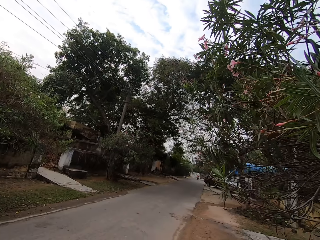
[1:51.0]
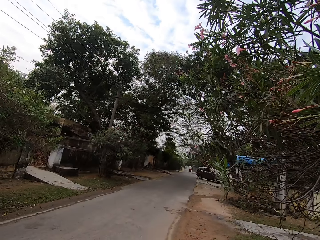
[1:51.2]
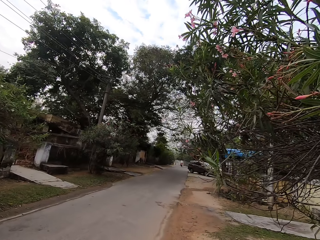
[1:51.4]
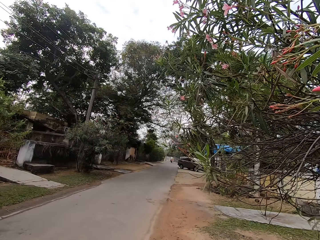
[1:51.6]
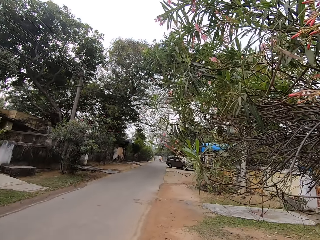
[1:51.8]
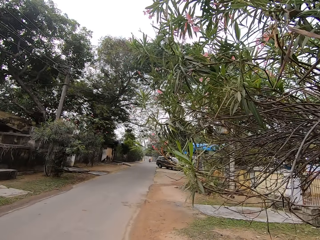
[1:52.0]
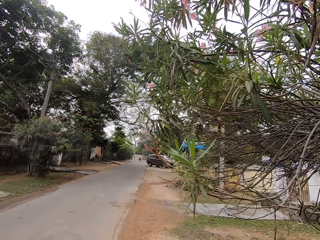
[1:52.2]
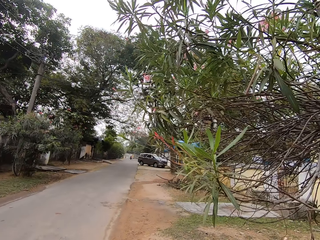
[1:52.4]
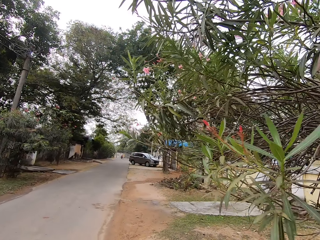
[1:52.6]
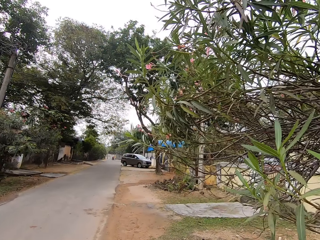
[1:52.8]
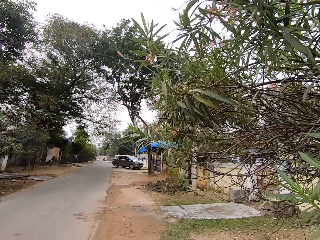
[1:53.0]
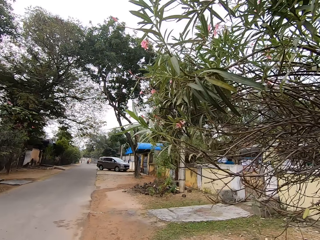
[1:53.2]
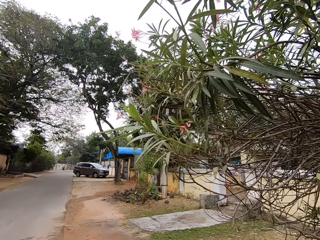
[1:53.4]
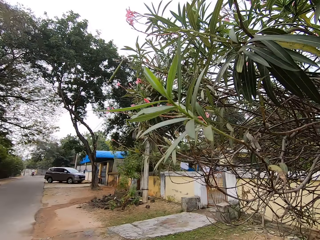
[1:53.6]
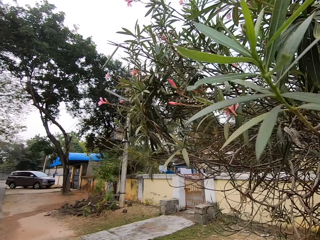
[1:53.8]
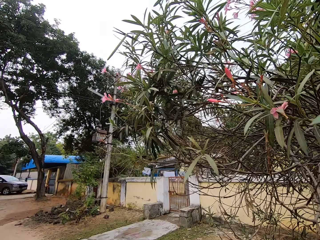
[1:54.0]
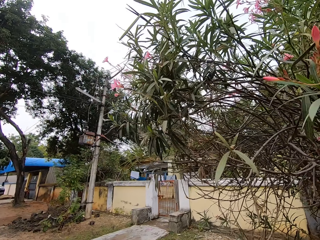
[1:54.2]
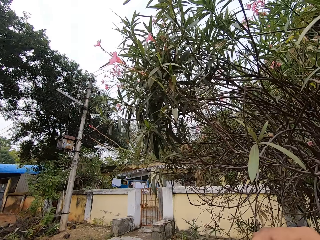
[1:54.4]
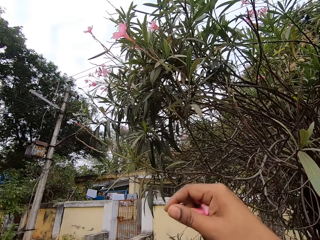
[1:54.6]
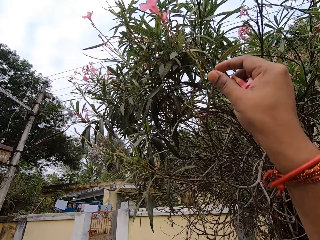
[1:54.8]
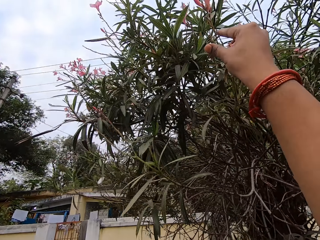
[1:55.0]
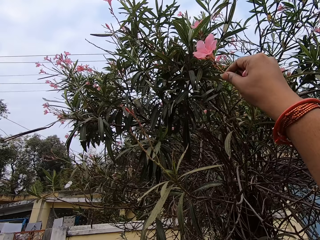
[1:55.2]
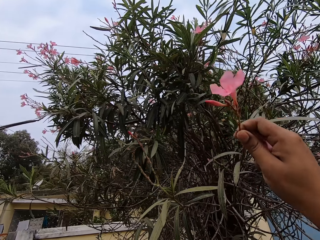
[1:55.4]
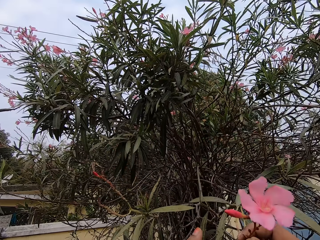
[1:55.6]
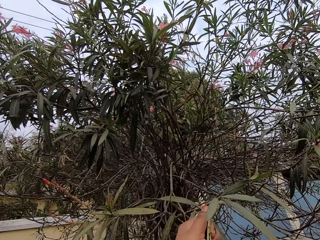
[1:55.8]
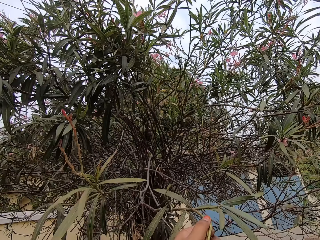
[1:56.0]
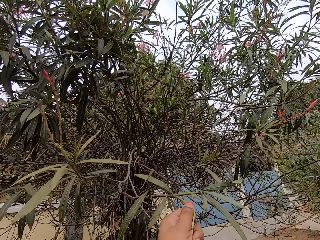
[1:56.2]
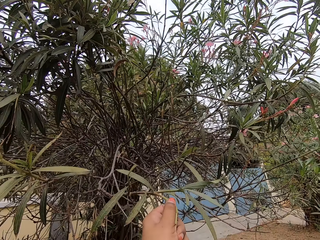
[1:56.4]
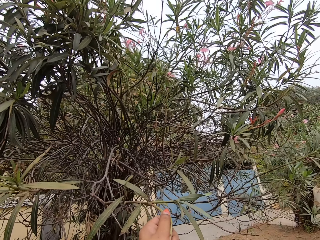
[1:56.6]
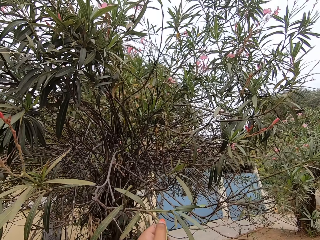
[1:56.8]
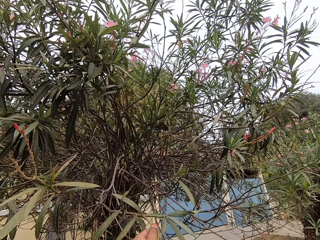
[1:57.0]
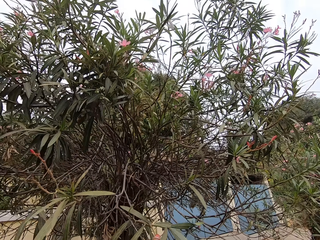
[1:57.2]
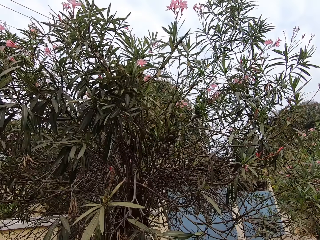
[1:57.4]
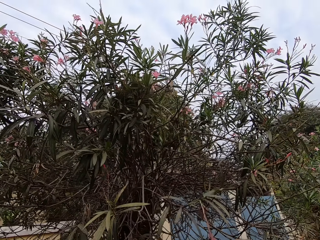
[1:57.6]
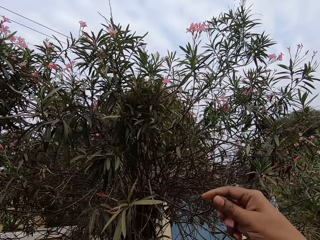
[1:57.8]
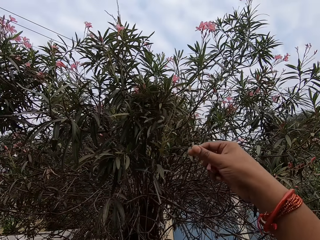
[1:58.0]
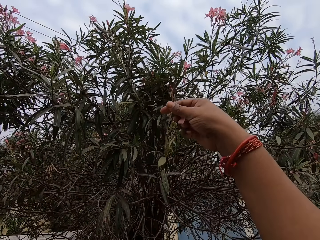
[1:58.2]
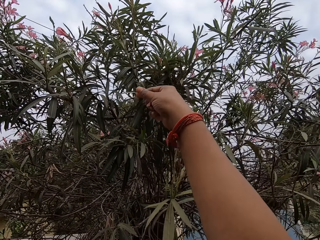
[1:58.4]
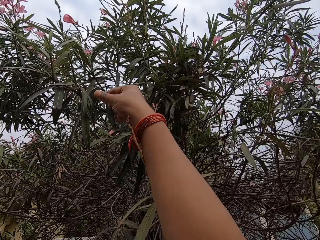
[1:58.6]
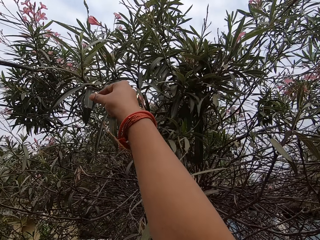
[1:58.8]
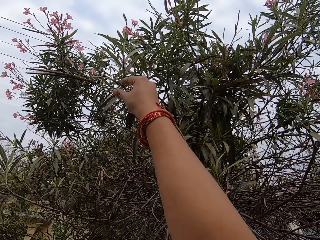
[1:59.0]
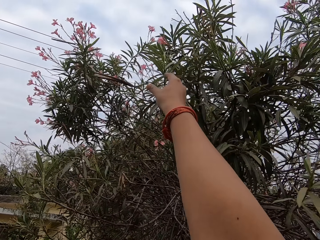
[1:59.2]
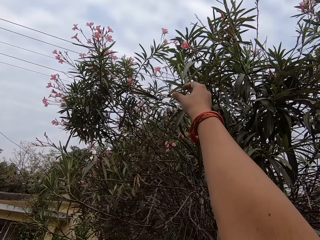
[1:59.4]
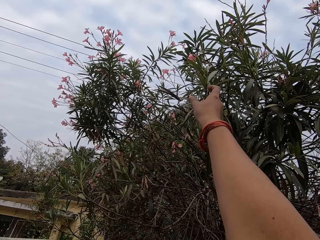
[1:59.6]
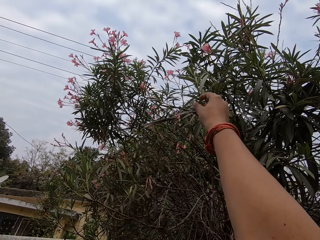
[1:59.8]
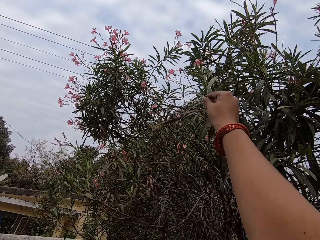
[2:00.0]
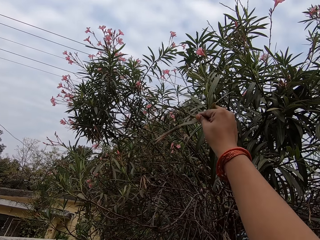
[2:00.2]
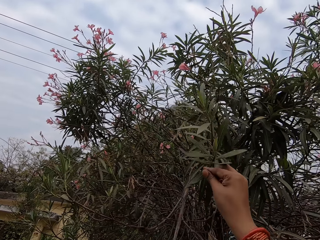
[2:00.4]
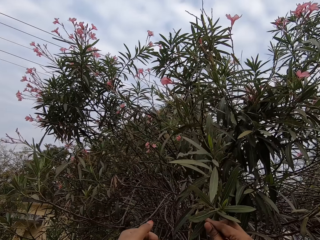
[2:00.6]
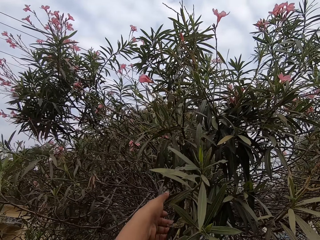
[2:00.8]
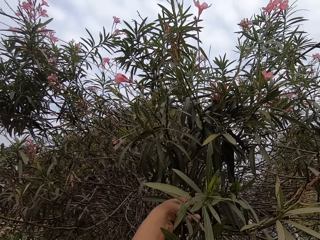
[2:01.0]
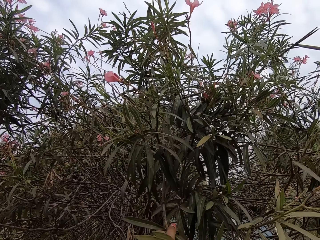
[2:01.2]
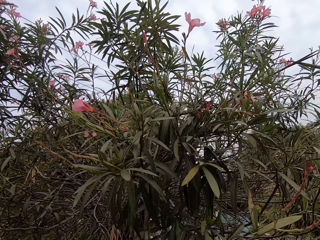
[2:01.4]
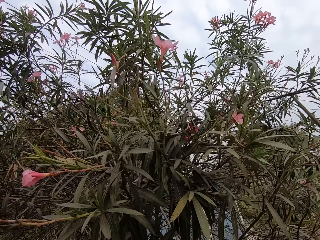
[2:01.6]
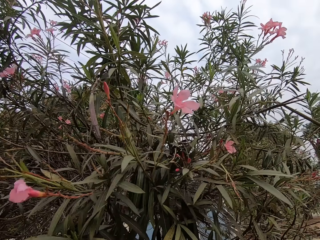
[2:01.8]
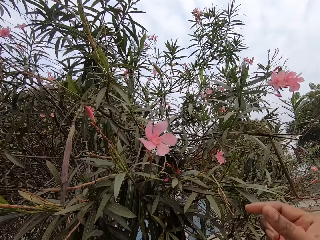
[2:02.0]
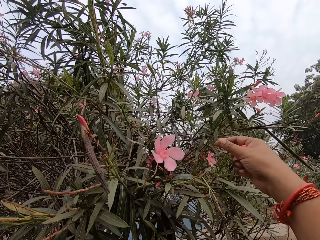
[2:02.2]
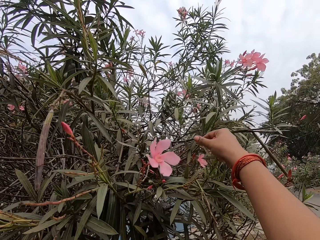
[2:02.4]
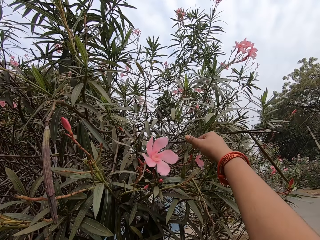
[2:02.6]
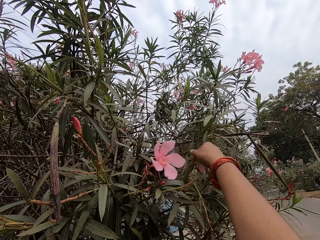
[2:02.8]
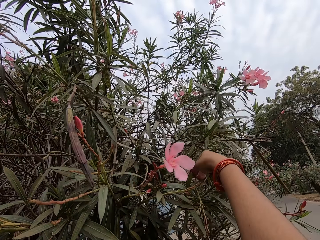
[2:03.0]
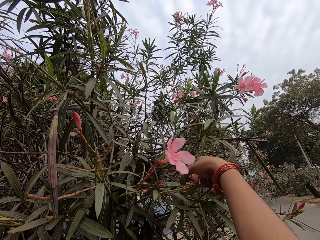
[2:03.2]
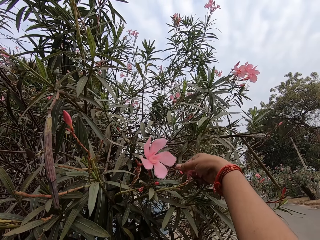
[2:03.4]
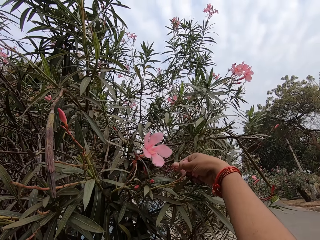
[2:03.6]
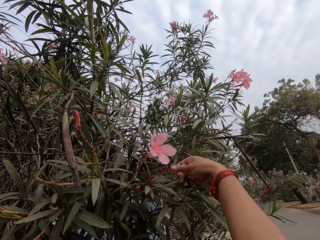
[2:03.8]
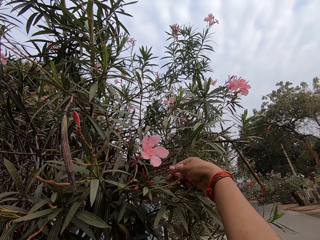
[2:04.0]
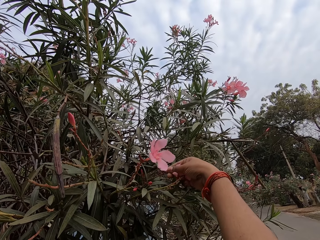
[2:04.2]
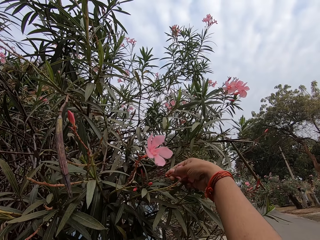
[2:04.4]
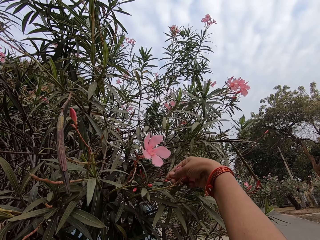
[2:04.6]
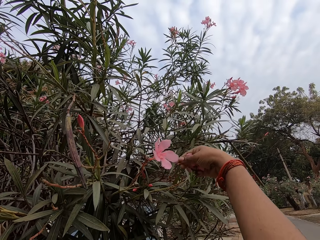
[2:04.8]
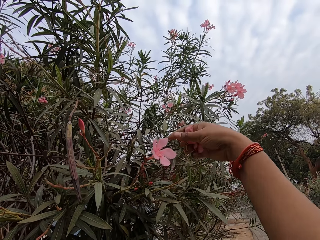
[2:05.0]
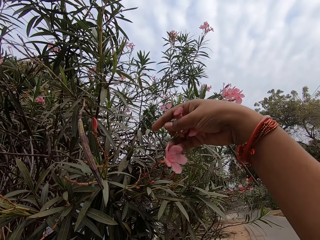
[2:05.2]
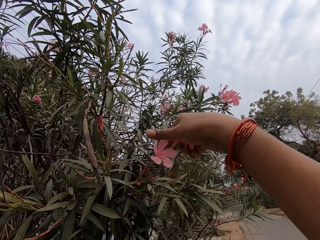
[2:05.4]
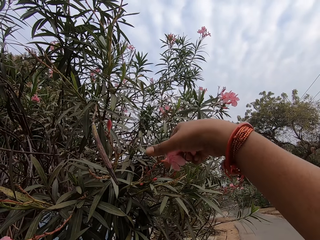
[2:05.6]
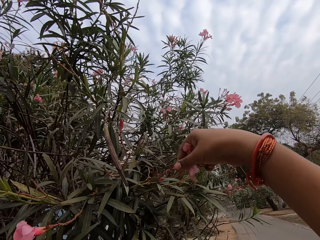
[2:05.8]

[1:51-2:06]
The camera wearer walks around the tree. They hold a tree branch. They pluck flowers on the tree. They hold the branch again. They hold a tree leaf. They cut the flowers. They pluck the flowers on the tree.

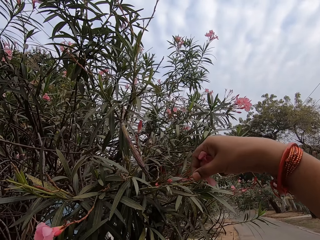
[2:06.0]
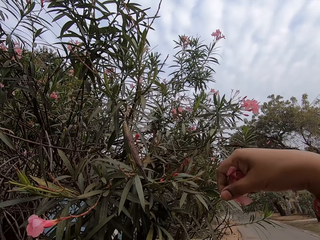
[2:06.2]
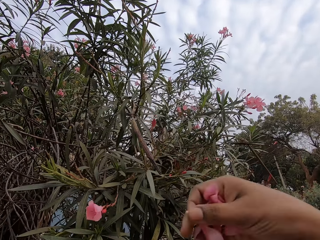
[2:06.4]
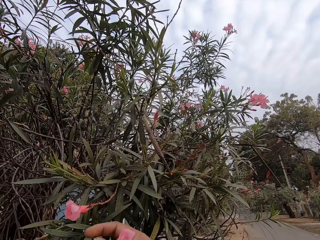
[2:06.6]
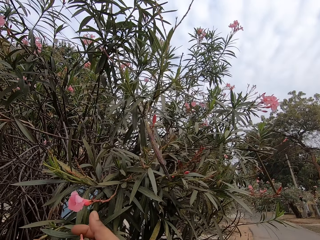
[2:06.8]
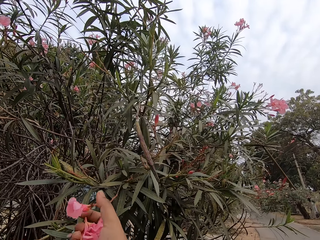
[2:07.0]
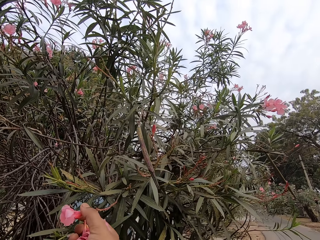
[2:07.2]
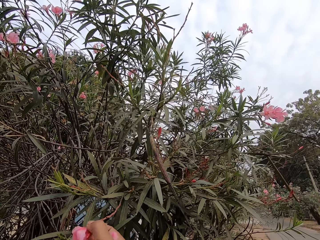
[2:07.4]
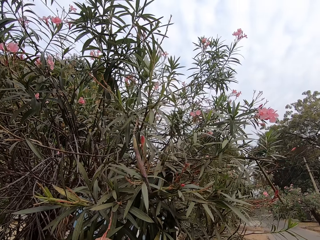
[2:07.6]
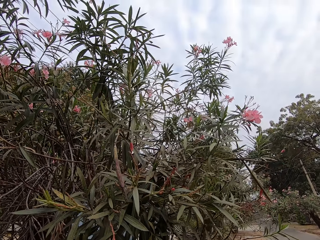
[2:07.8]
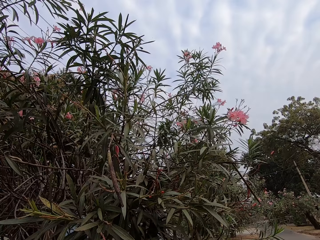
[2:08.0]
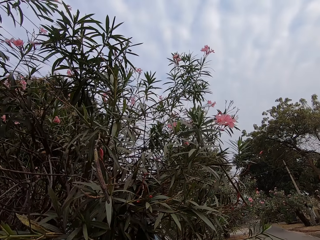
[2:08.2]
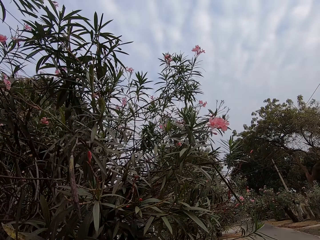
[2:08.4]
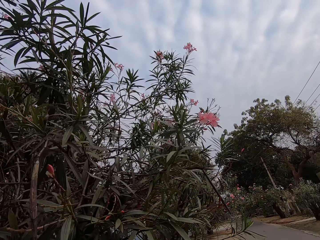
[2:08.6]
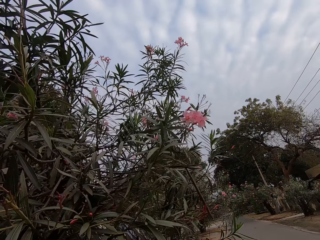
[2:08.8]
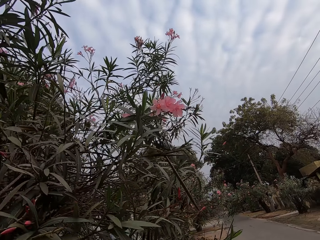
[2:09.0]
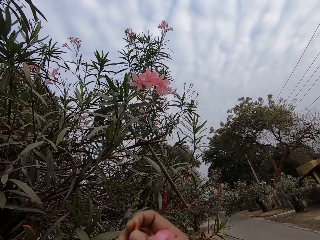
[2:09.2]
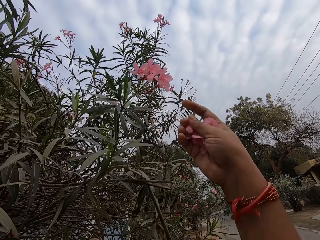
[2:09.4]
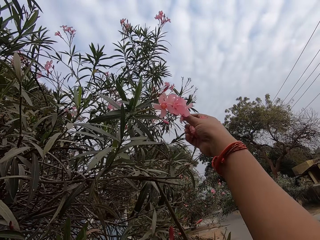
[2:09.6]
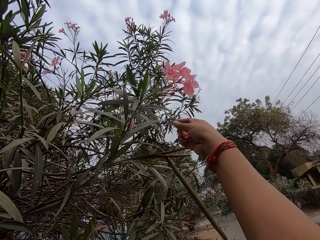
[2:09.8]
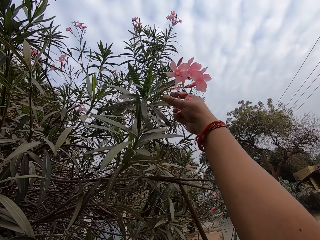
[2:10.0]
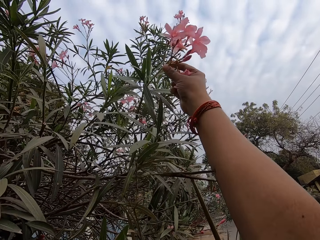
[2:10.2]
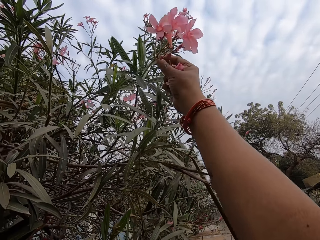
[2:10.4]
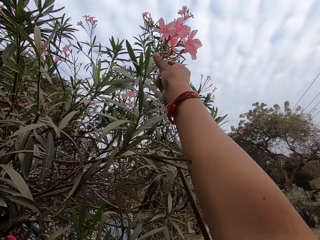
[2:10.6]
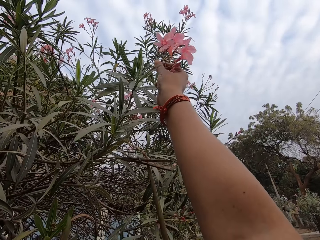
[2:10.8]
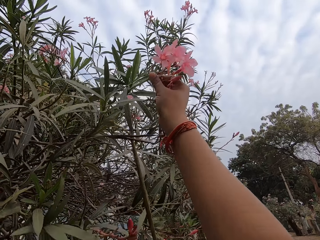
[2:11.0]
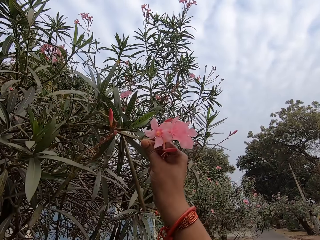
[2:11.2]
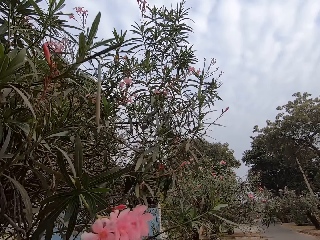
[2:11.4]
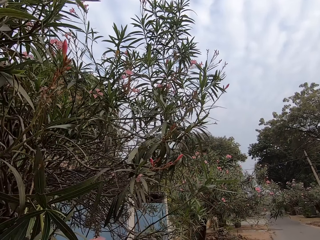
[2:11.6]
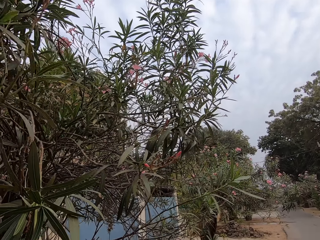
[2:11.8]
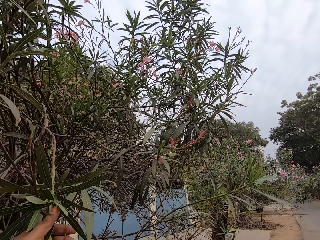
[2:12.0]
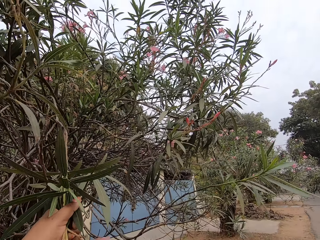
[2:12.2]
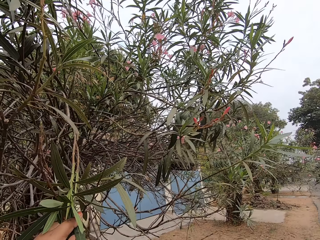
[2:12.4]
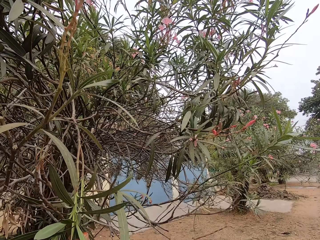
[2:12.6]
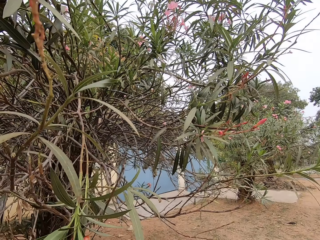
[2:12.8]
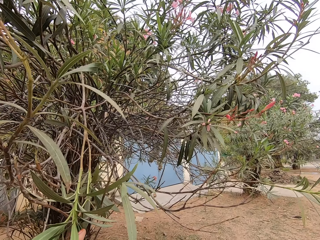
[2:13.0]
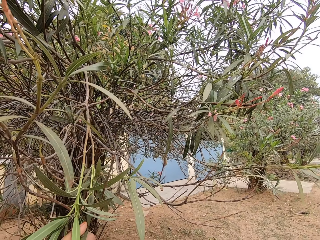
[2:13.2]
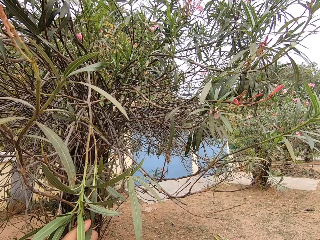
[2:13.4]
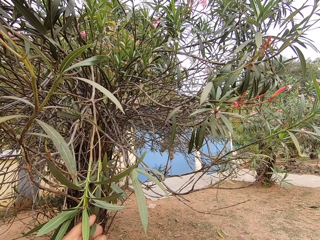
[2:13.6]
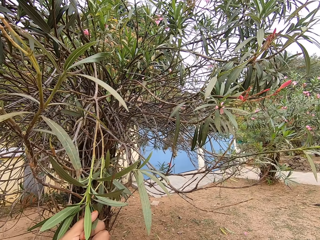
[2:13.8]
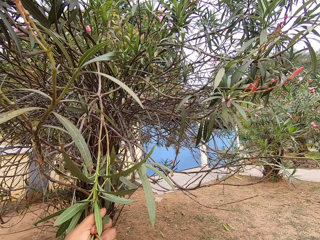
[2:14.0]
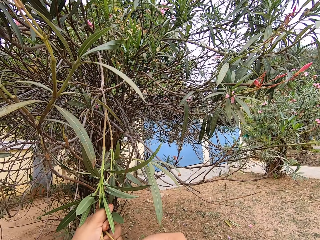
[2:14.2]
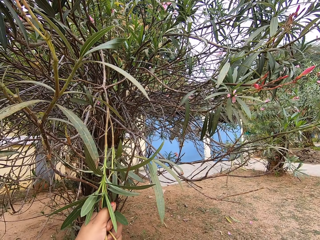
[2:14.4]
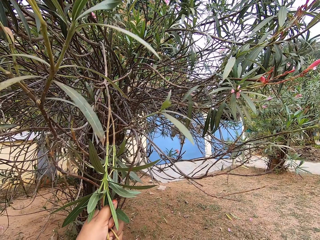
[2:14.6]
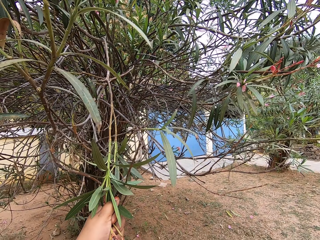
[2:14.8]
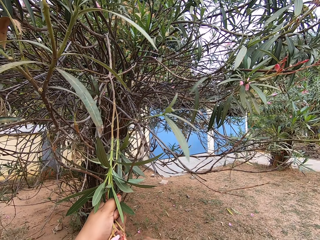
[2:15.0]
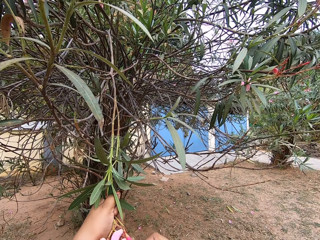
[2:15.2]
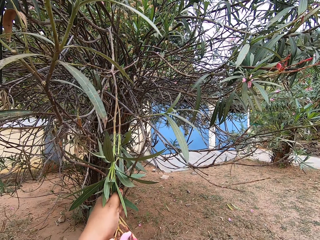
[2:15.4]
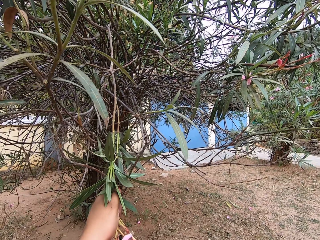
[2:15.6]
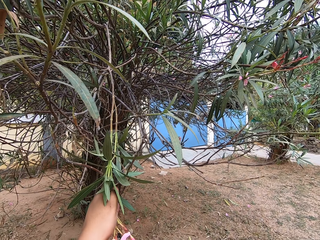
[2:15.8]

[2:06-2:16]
The camera wearer cuts the flowers.
